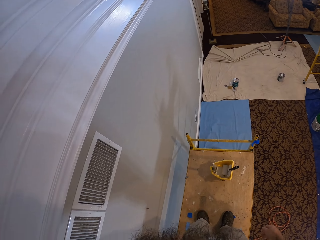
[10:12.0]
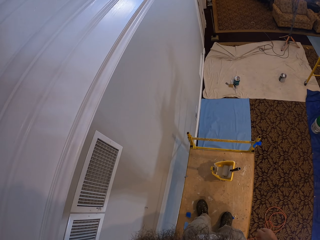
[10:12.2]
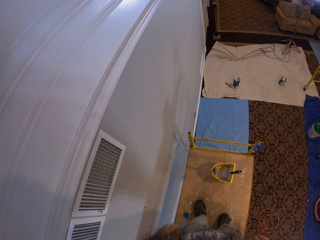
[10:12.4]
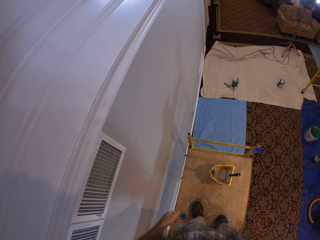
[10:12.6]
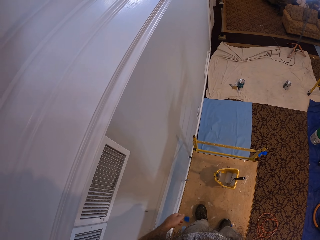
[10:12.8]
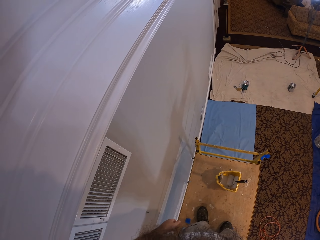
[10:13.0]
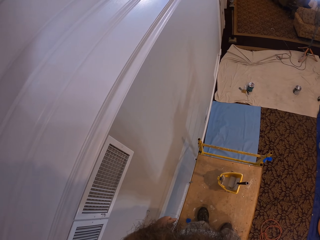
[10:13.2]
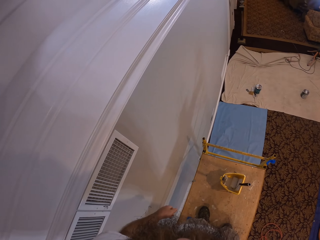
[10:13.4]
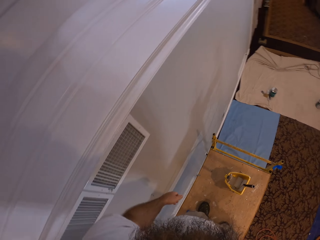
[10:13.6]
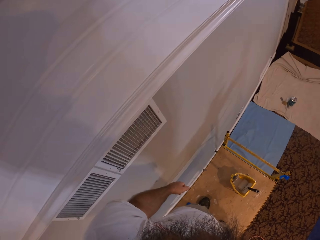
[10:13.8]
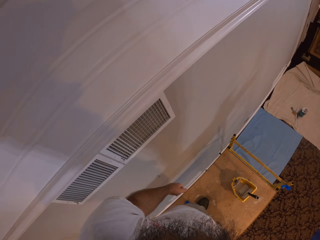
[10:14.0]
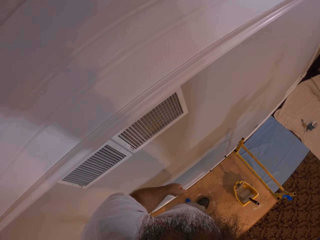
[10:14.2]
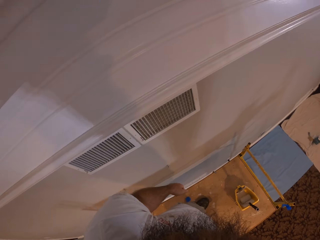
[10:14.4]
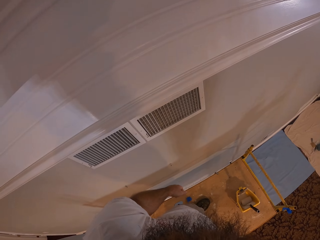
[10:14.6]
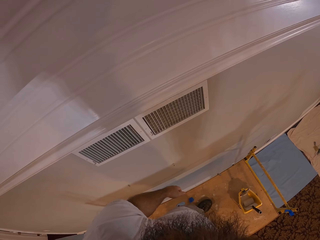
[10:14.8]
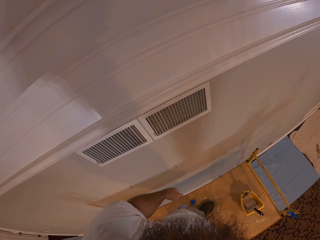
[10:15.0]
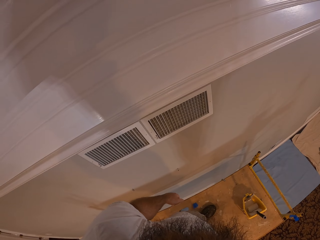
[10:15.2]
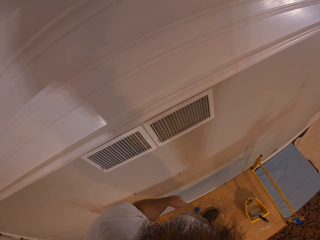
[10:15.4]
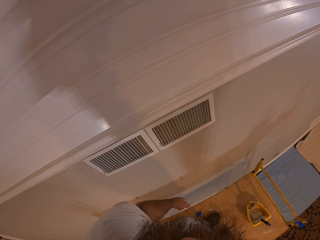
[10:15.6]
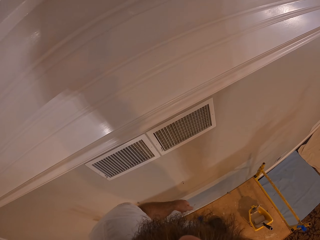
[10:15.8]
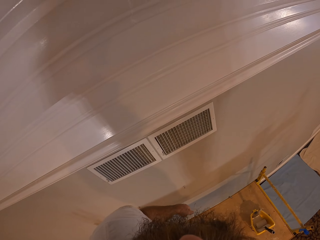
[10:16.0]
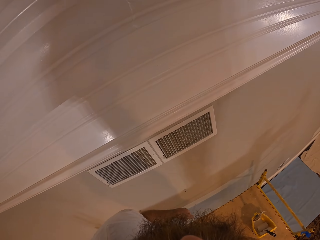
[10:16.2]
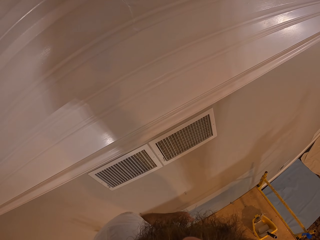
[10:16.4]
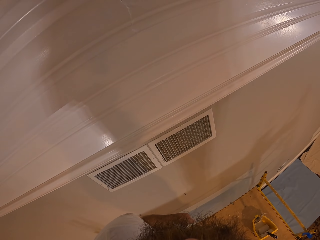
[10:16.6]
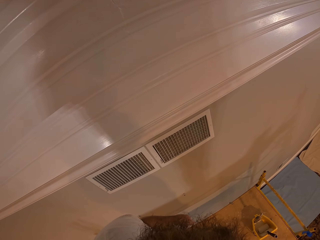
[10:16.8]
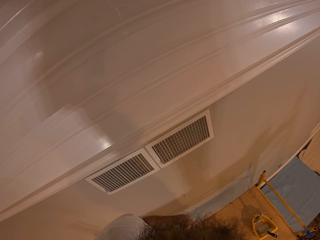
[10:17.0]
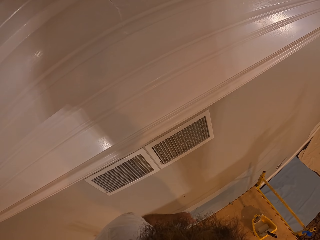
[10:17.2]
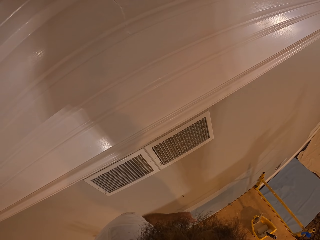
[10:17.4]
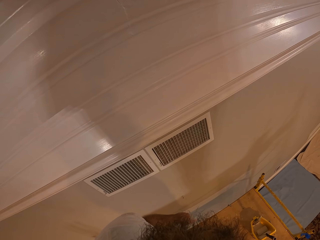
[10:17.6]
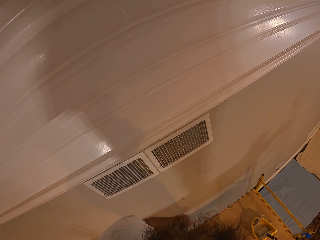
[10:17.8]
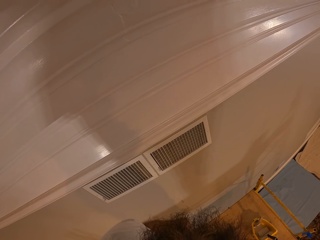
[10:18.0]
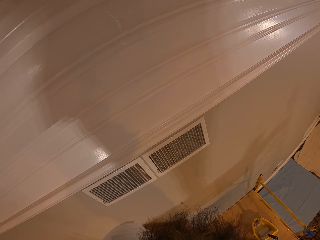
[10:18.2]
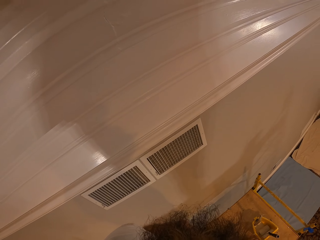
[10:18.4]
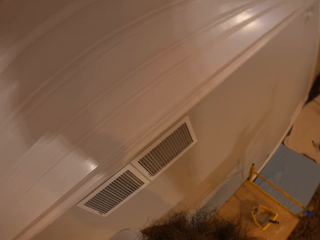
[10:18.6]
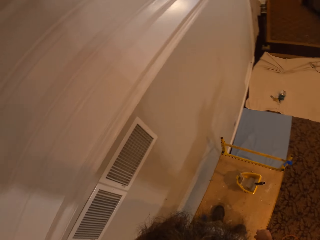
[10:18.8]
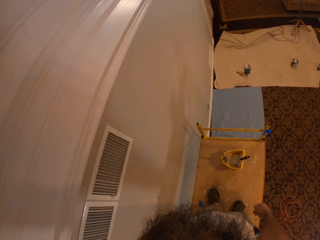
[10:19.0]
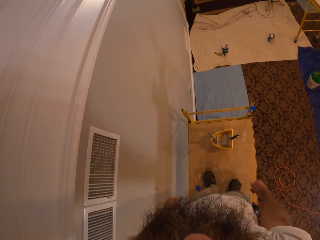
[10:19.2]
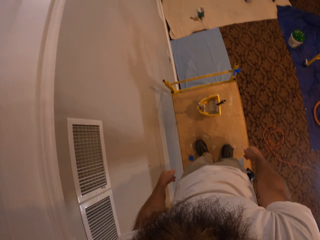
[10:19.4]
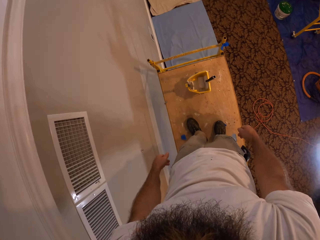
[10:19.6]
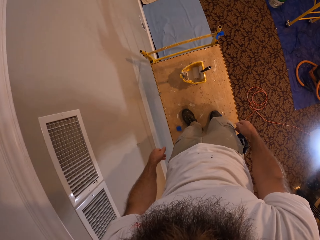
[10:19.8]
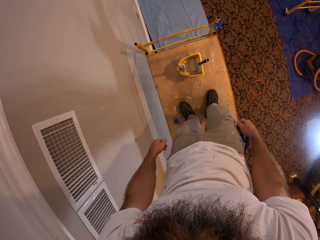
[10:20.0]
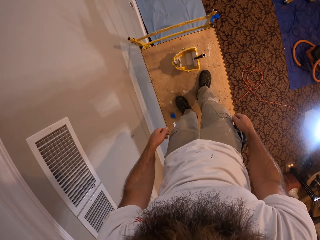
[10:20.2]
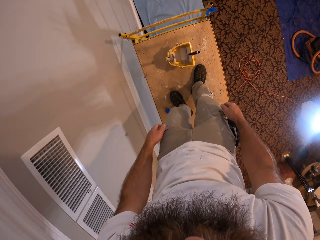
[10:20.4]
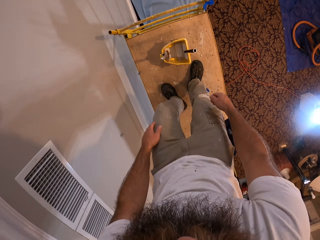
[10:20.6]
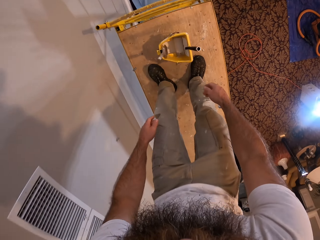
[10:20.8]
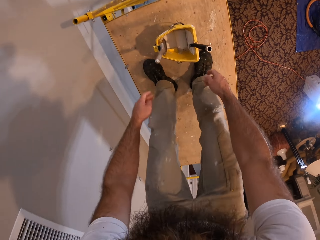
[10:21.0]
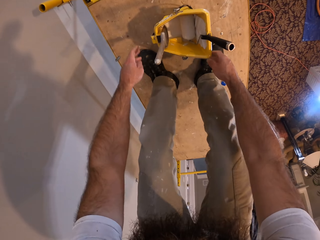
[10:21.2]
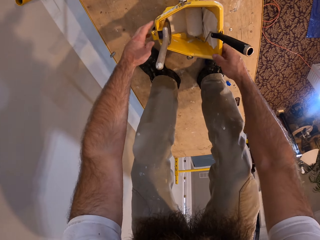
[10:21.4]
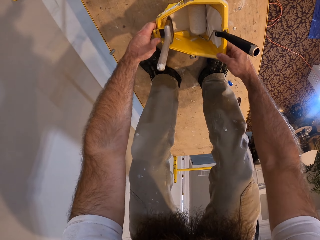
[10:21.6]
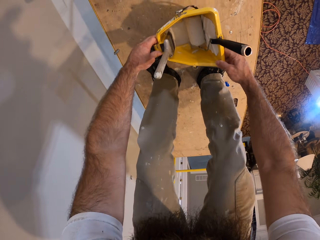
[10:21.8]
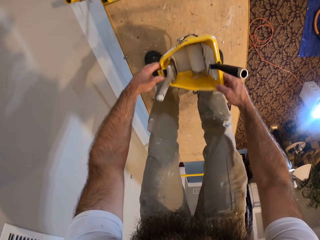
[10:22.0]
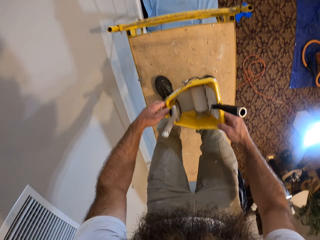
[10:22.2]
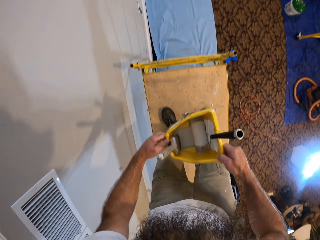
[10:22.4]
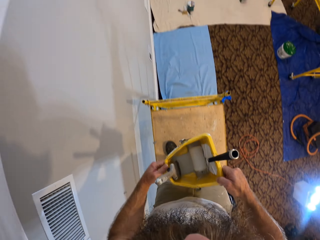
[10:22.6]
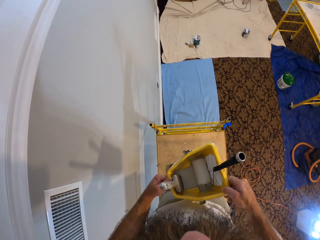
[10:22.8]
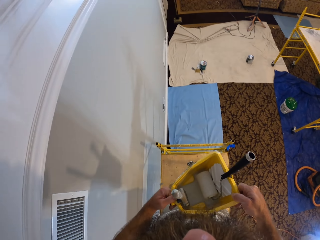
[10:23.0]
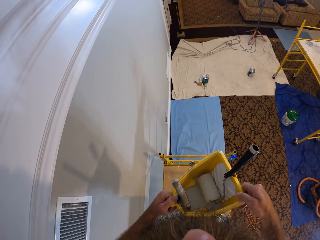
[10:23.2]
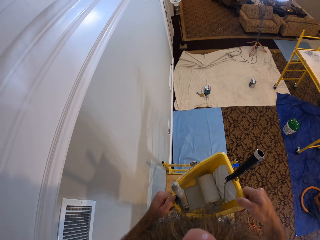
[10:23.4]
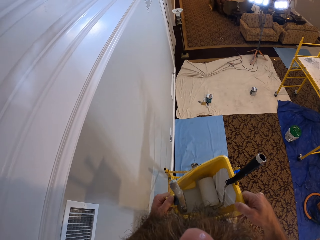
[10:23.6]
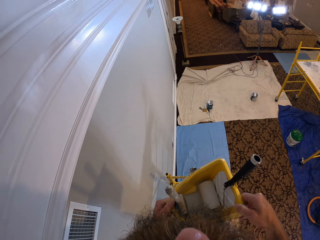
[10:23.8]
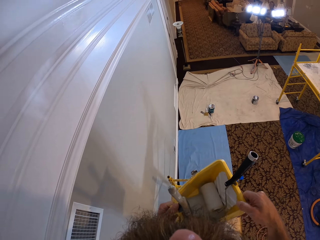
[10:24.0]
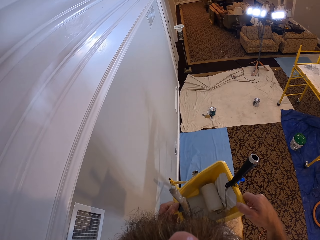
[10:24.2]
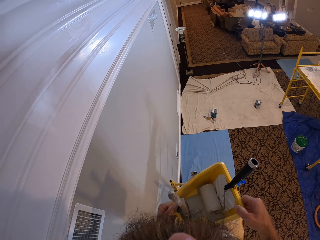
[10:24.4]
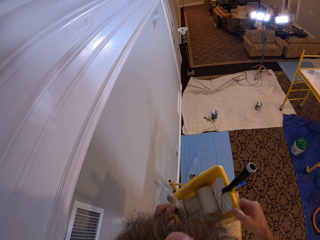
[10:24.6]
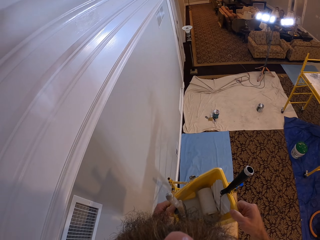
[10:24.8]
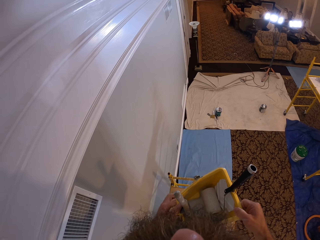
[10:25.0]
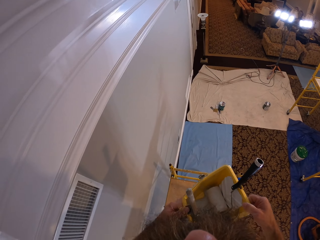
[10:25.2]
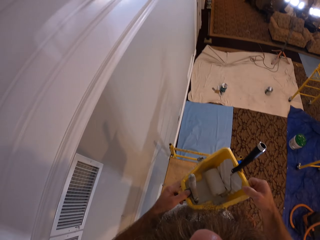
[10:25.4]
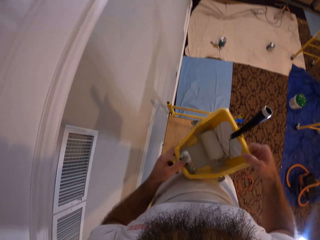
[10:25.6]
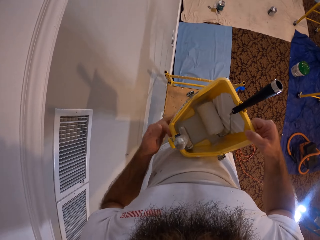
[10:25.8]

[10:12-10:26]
The camera wearer looks on the ceiling. They pick up a bucket of paint on the scaffold with both hands. They hold the bucket with both hands.

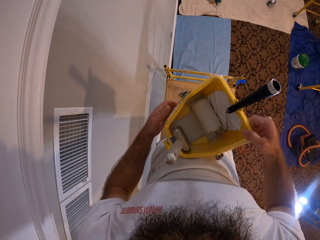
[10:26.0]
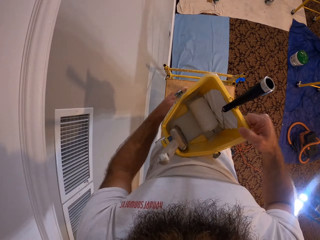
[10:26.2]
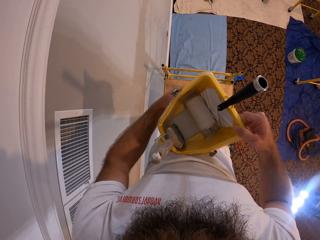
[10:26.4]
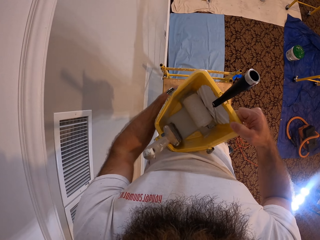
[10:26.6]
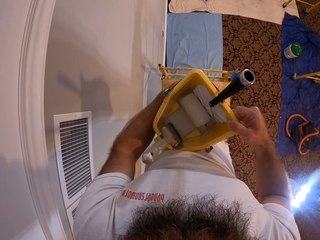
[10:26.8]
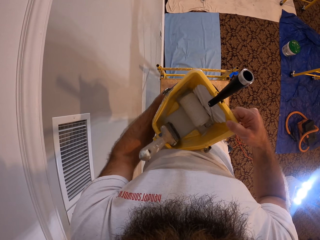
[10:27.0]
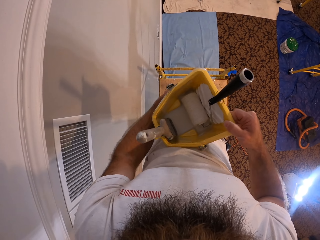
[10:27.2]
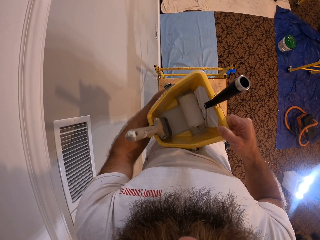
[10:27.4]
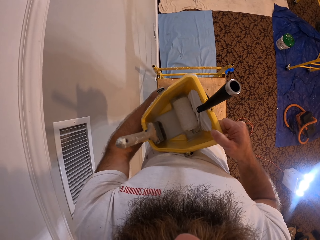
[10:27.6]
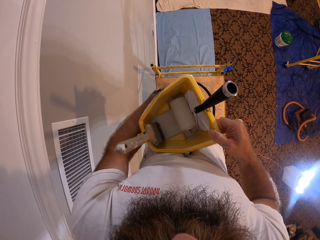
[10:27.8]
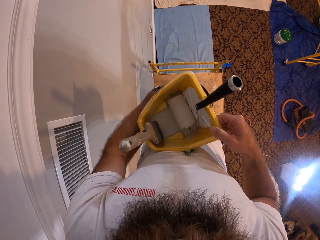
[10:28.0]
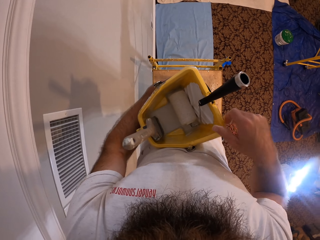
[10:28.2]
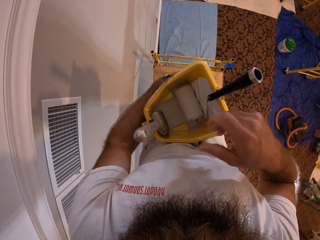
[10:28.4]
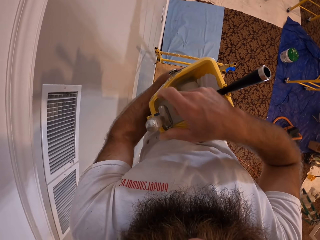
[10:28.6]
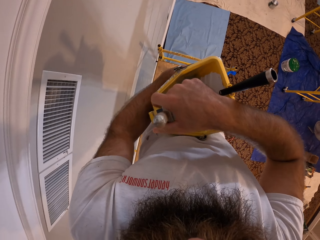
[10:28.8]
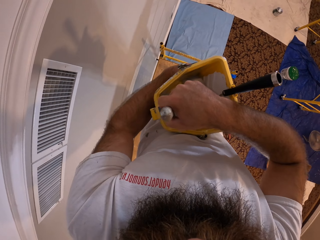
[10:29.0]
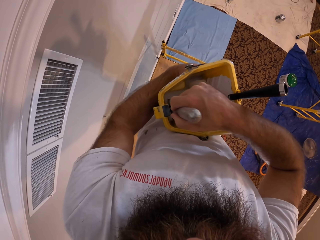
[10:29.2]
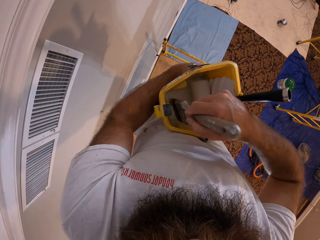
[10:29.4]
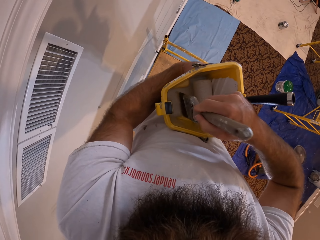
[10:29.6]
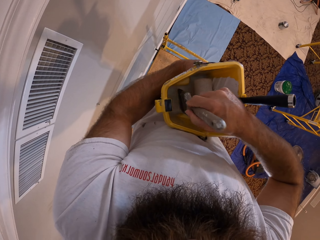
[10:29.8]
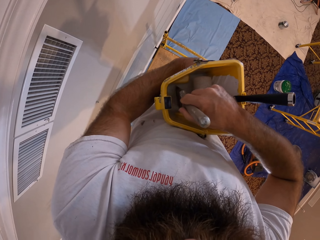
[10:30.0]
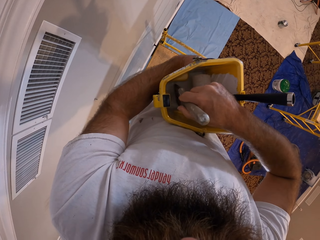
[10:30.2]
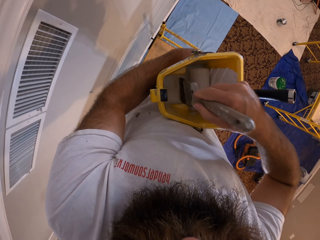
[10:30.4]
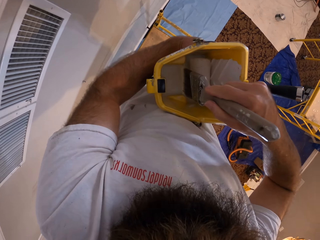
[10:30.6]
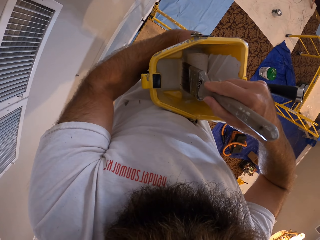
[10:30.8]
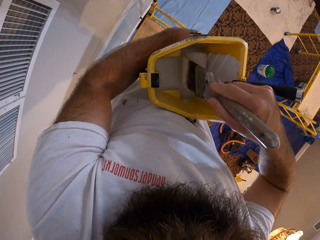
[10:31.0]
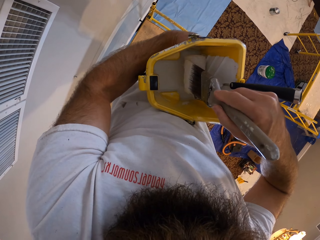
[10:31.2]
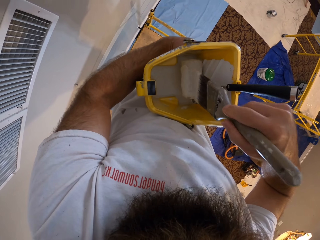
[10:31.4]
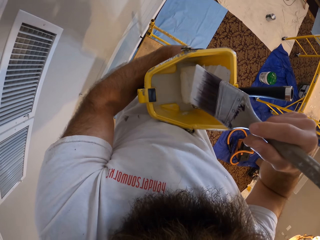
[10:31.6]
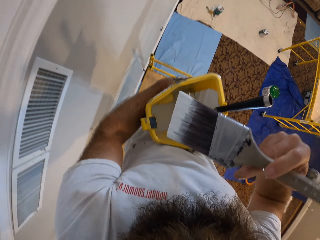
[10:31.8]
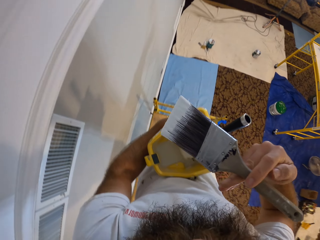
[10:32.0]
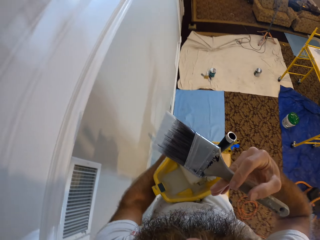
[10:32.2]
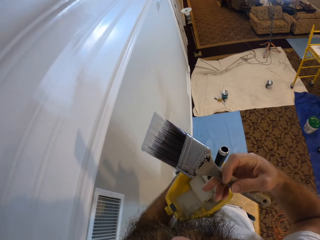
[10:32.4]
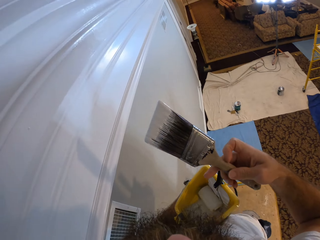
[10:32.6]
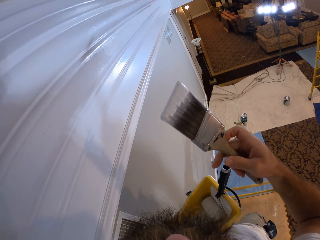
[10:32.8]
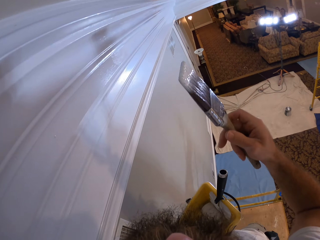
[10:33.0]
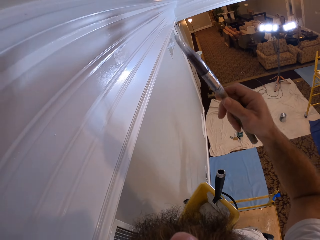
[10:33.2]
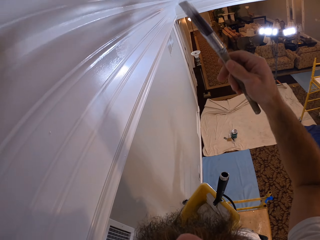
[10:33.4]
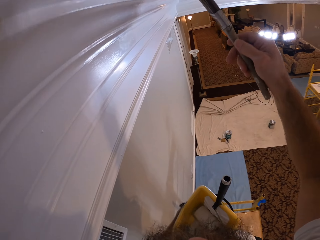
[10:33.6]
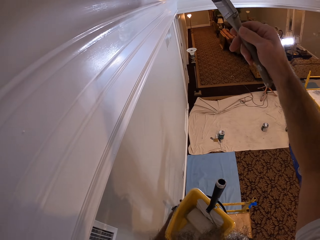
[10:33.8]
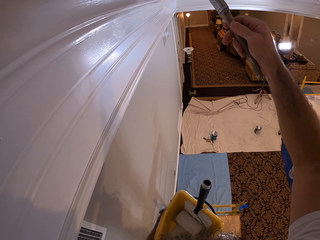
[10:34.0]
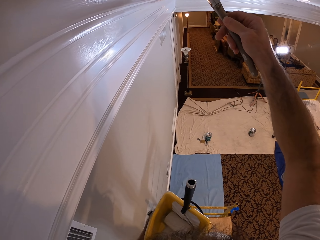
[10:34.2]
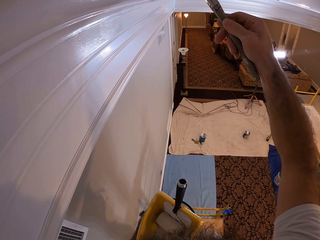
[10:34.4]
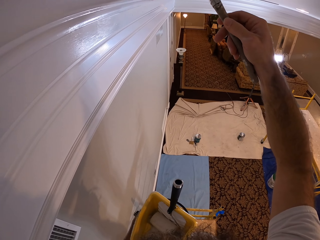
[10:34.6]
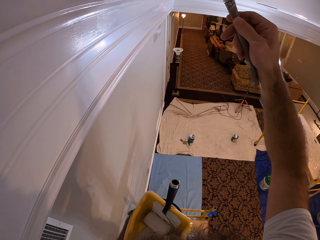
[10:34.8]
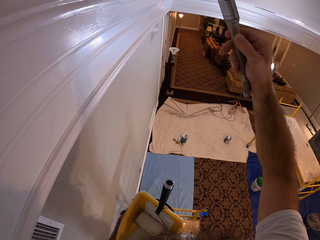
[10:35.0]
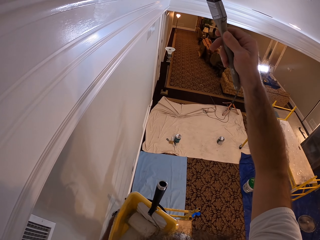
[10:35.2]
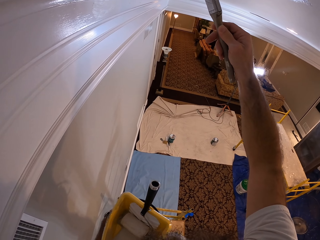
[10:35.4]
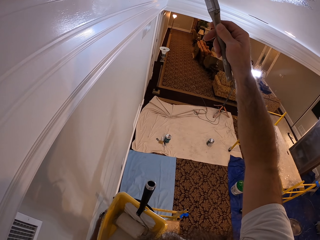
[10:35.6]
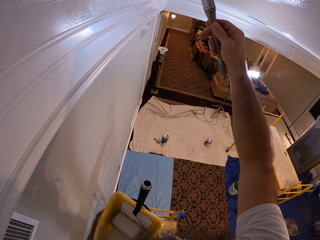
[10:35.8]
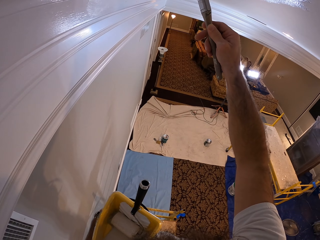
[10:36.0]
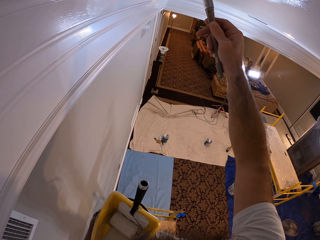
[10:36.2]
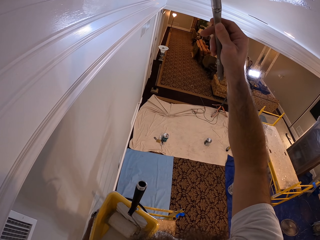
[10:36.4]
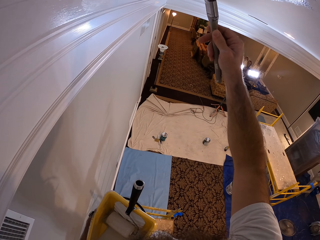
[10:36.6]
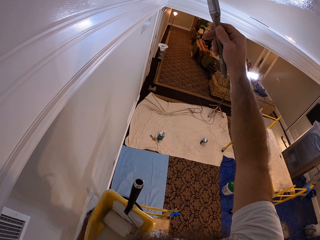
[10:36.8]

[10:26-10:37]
The camera wearer holds the bucket of paint with his left hand. He picks up a paint brush in the bucket of paint in his left hand with his right hand. He holds the paint brush. He wipes the paint brush on a paint roller. He paints the room ceiling with the paint brush in his right hand.
